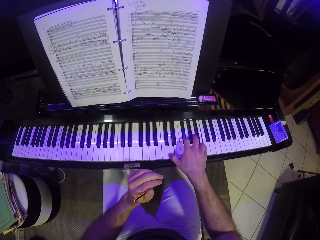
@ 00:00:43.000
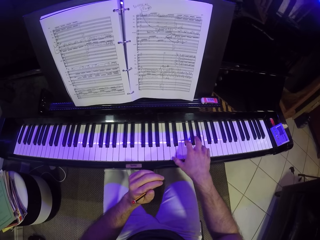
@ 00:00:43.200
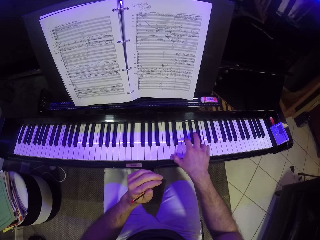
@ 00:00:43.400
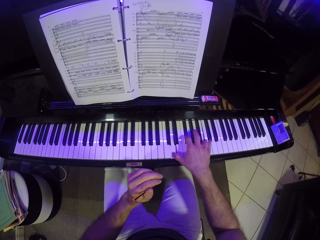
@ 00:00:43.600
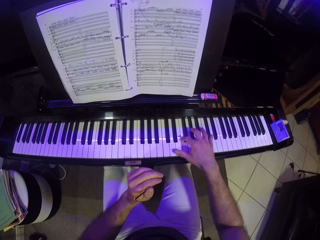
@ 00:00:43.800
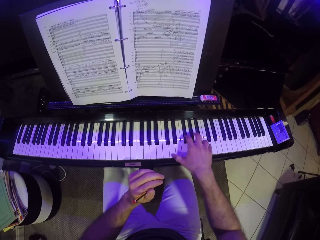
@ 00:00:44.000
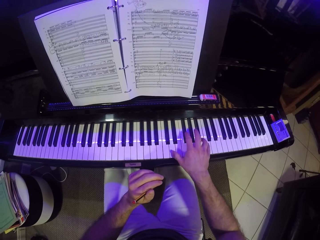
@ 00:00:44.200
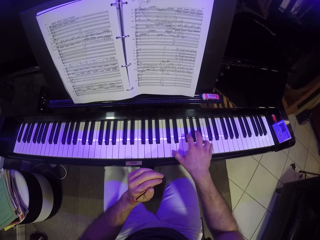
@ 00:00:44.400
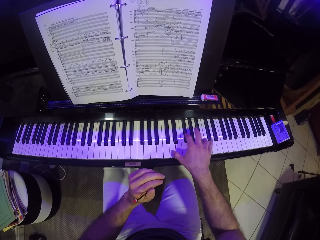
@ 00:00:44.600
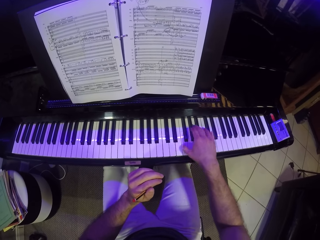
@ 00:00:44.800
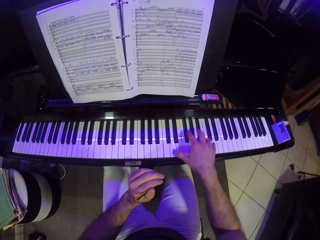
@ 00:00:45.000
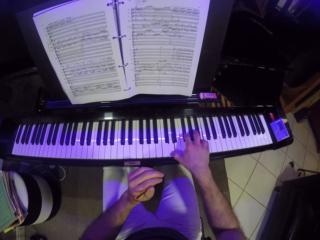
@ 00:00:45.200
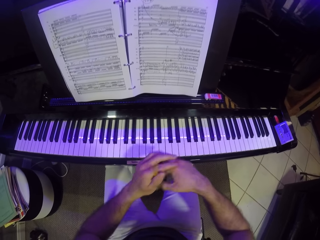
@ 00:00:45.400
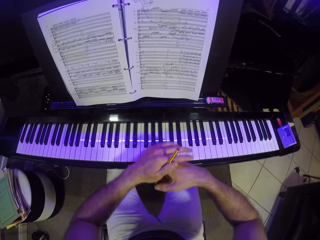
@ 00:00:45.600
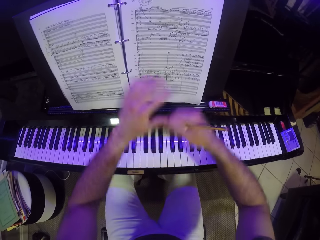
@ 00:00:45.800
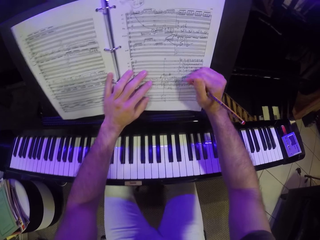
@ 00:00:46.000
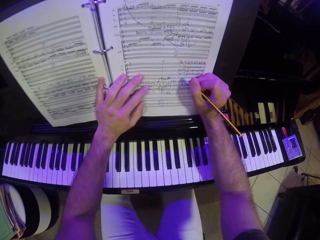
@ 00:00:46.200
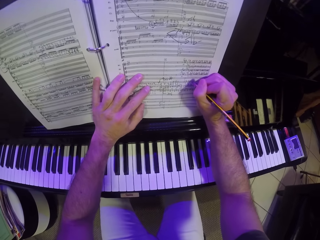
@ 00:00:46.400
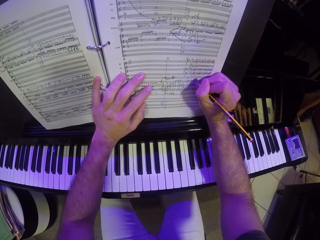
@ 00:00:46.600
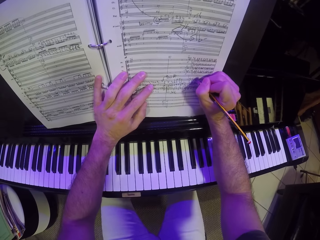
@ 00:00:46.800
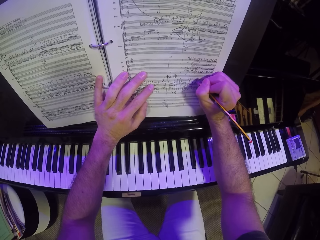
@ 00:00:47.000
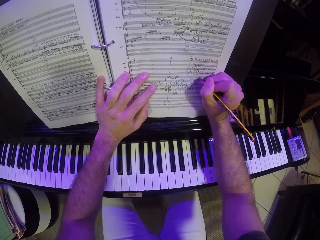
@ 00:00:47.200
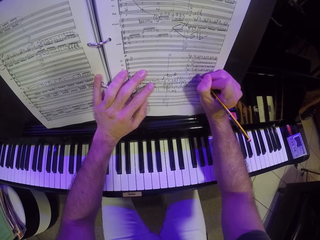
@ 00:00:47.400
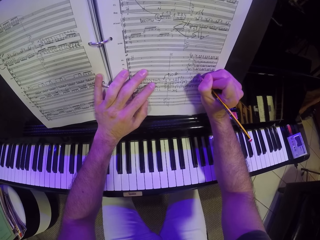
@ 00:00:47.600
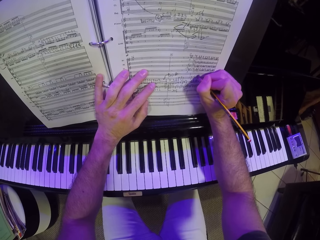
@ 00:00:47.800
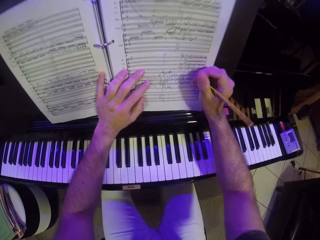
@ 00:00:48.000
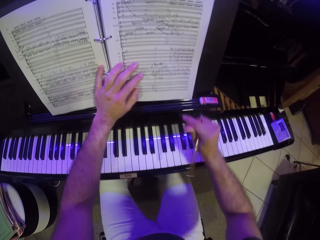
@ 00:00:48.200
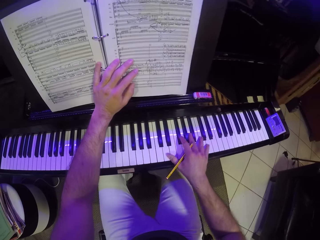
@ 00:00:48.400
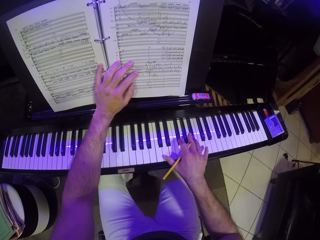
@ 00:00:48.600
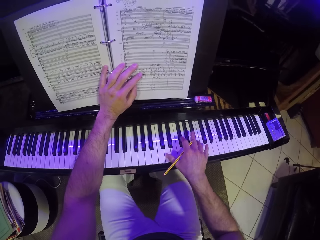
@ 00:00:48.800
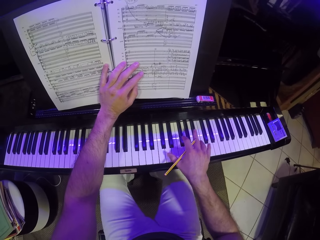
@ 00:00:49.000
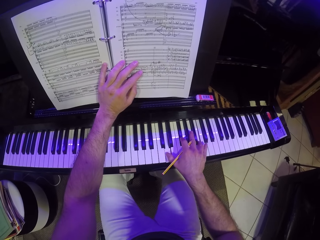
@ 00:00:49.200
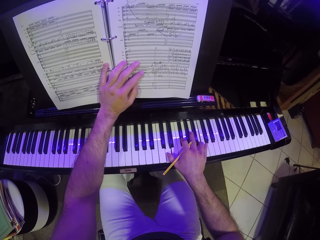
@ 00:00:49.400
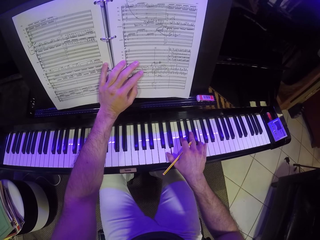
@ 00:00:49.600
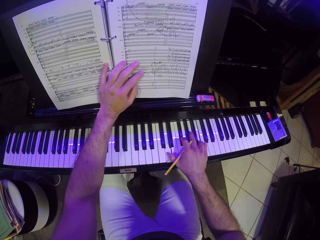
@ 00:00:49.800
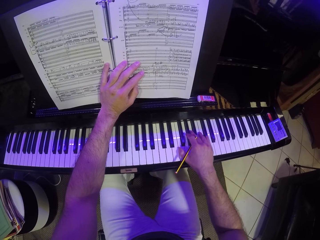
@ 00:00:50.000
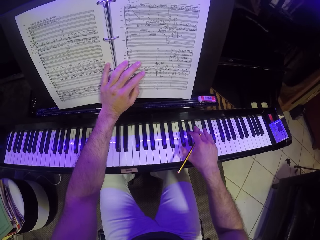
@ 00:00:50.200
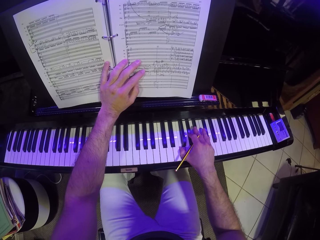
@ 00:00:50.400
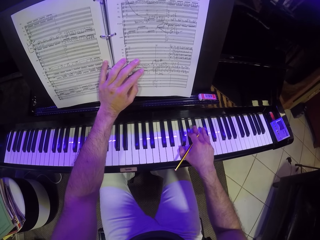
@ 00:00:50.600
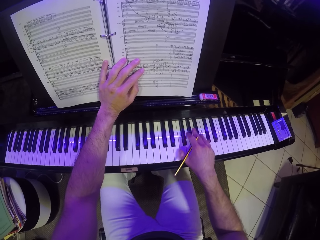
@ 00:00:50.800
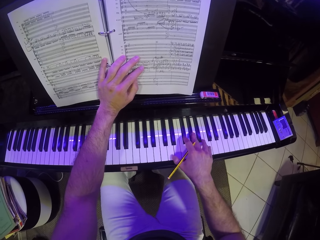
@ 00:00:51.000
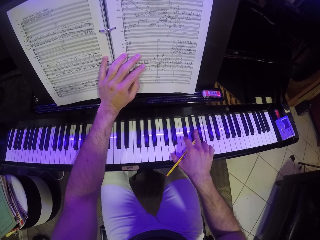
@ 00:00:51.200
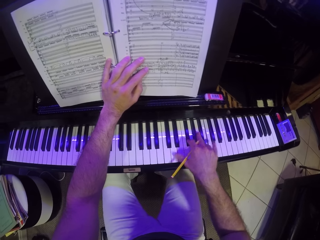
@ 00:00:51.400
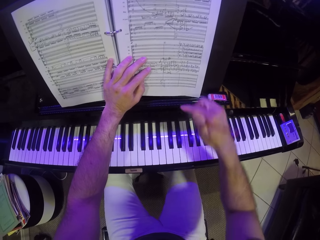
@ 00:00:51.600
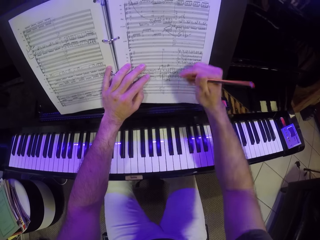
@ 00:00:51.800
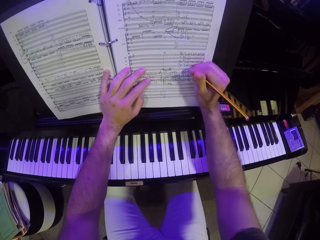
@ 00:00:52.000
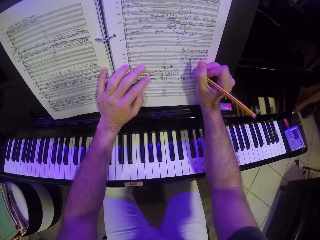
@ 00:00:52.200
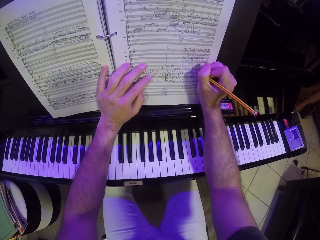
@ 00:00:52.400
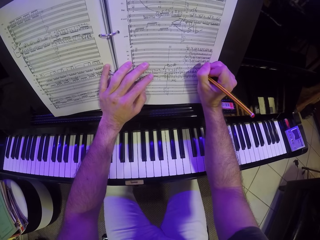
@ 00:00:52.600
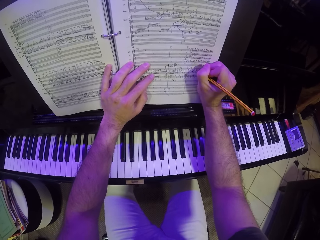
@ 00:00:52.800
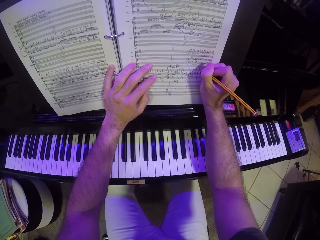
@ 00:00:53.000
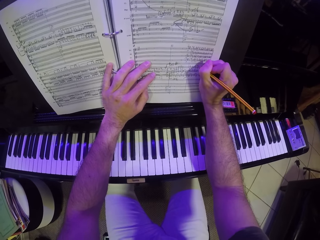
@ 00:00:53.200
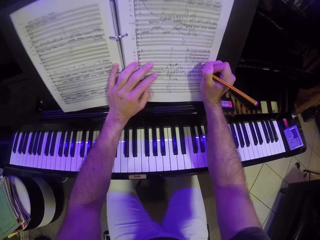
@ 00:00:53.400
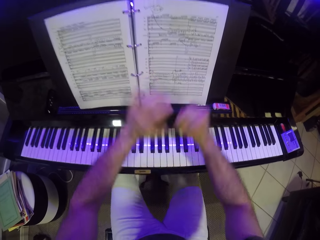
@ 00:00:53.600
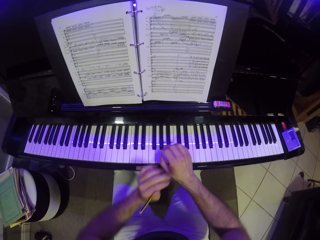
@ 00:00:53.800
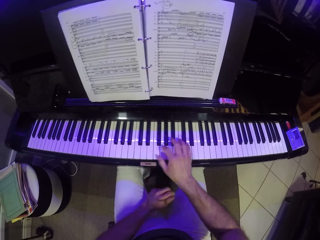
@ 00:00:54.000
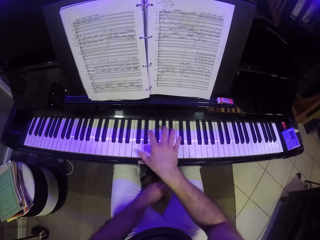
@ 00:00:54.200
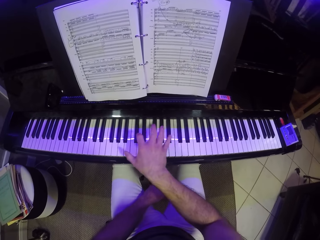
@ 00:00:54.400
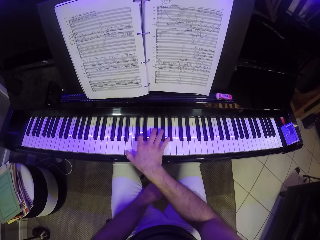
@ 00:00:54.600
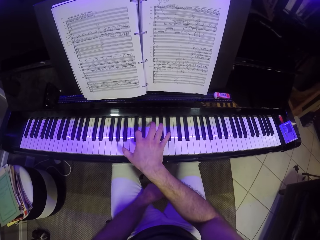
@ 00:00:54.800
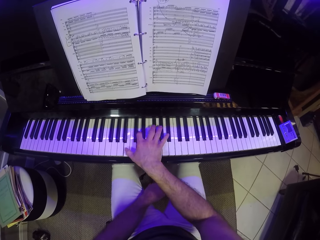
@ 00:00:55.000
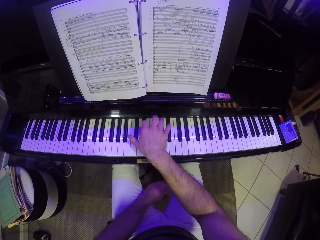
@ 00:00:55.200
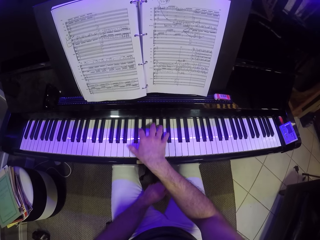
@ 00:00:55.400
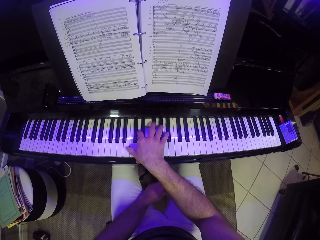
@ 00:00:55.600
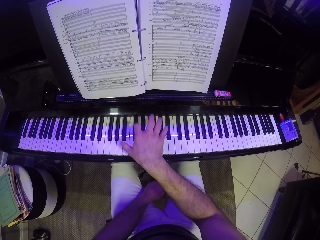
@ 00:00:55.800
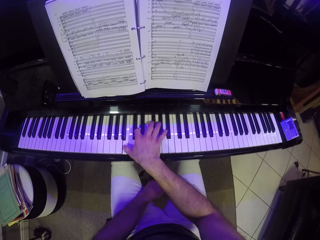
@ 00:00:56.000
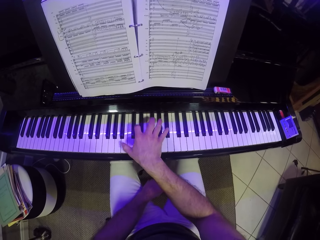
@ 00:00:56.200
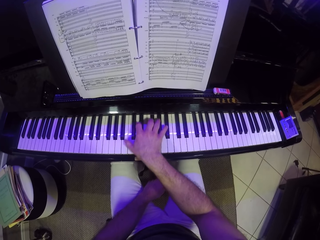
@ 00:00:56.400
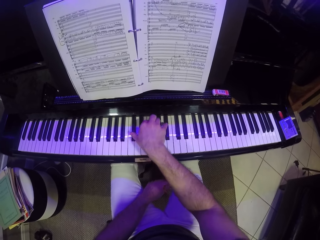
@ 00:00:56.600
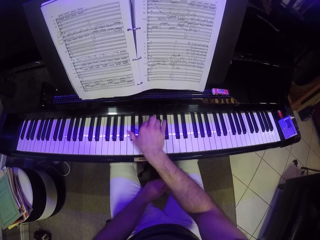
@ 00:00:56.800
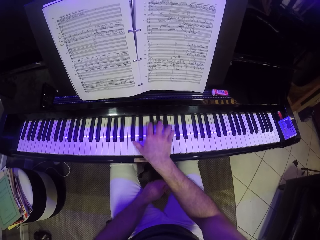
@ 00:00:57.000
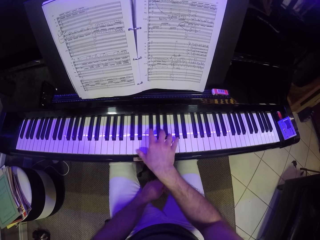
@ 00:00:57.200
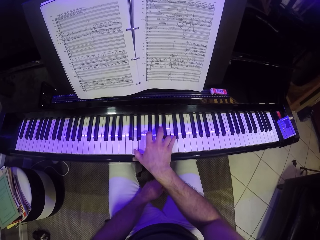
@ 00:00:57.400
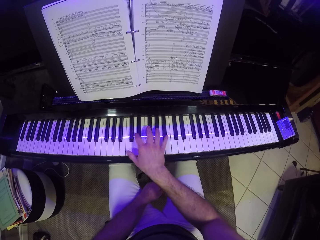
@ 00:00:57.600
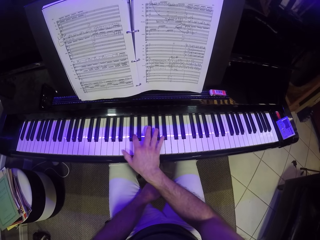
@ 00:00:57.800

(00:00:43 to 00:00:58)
The camera wearer passes the pencil from his left hand to his right hand. He writes on the music sheet on the piano with his right hand. He plays the piano with his right hand. He writes on the music sheet on the piano with his right hand. He passes the pencil from his right hand to his left hand. He plays the piano with his right hand.

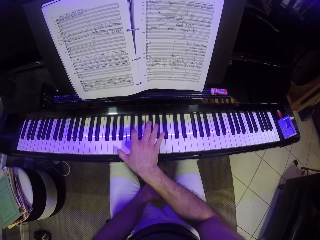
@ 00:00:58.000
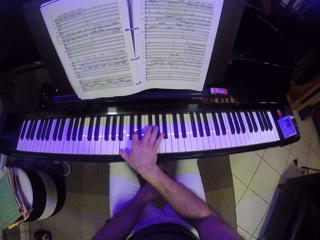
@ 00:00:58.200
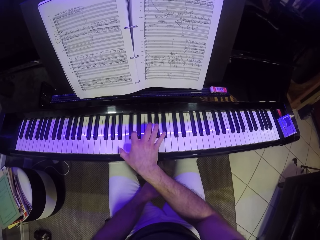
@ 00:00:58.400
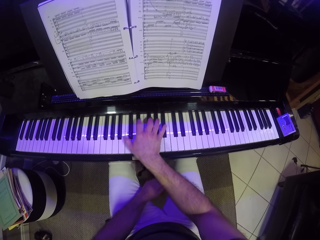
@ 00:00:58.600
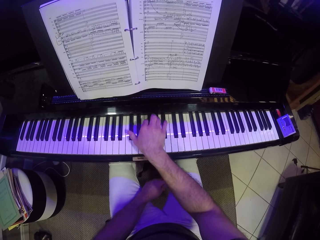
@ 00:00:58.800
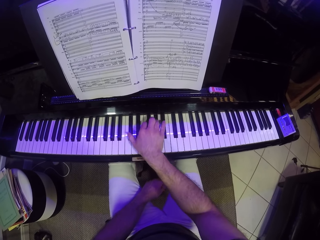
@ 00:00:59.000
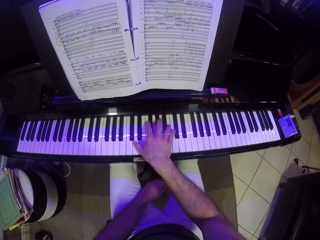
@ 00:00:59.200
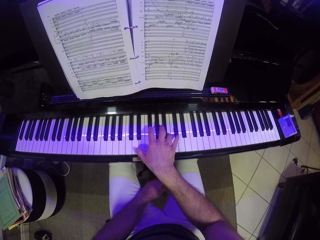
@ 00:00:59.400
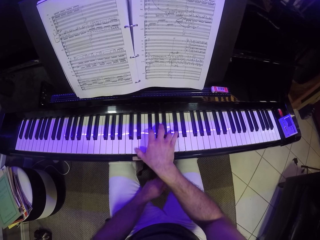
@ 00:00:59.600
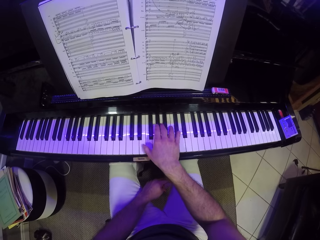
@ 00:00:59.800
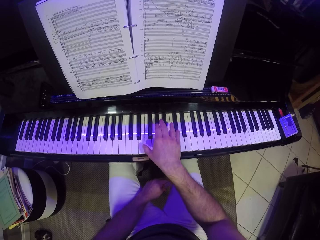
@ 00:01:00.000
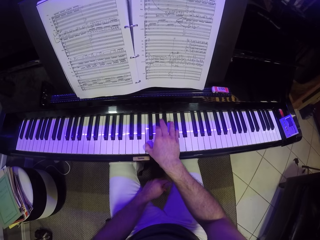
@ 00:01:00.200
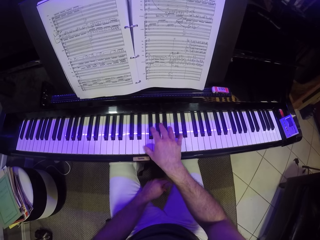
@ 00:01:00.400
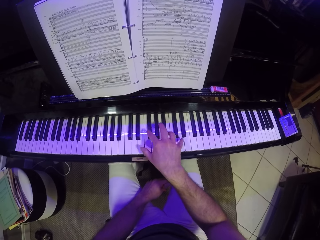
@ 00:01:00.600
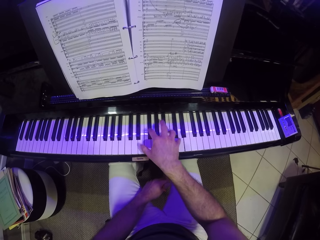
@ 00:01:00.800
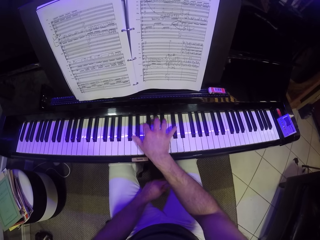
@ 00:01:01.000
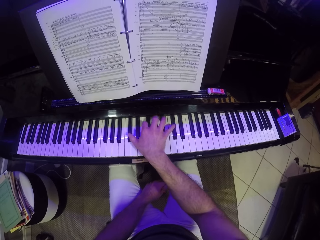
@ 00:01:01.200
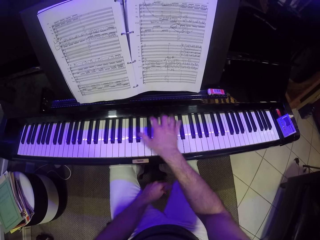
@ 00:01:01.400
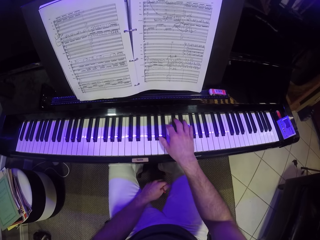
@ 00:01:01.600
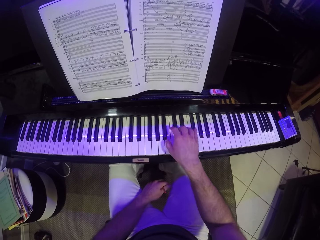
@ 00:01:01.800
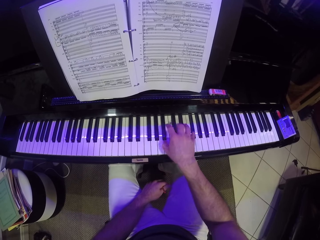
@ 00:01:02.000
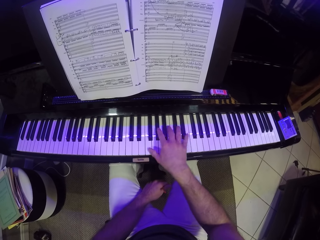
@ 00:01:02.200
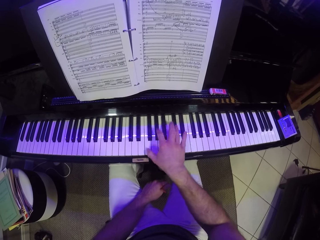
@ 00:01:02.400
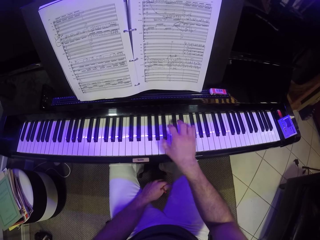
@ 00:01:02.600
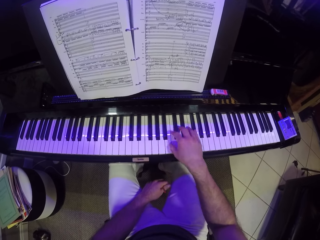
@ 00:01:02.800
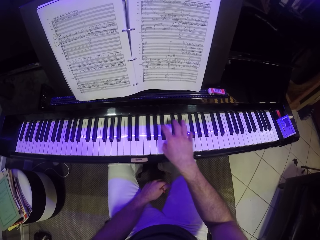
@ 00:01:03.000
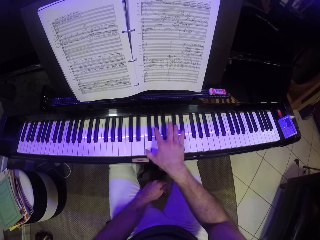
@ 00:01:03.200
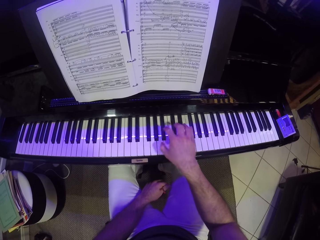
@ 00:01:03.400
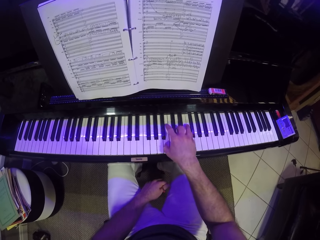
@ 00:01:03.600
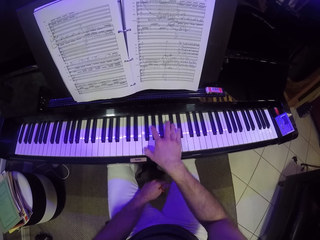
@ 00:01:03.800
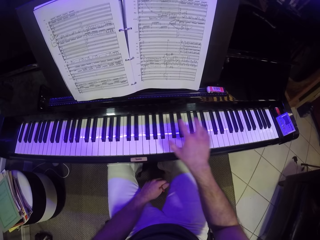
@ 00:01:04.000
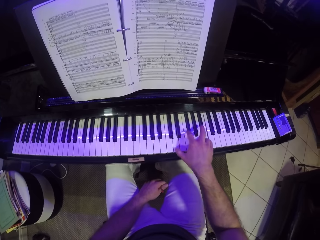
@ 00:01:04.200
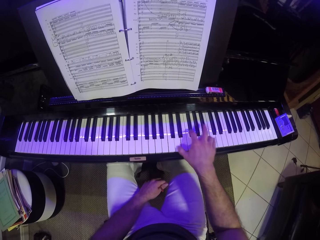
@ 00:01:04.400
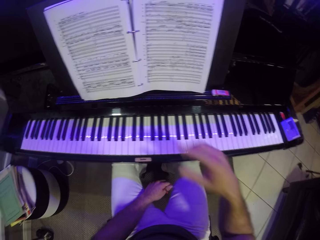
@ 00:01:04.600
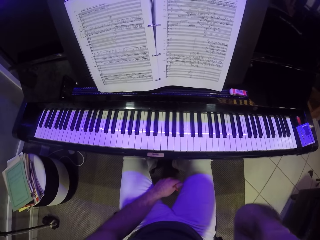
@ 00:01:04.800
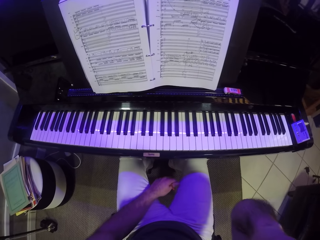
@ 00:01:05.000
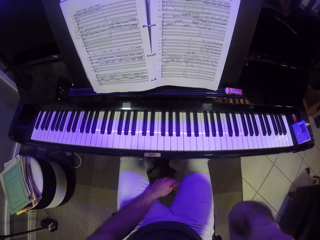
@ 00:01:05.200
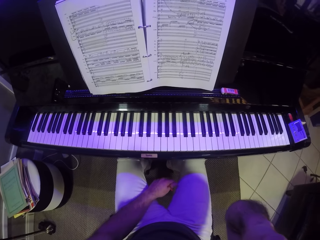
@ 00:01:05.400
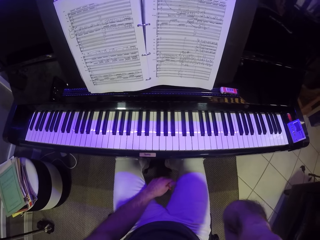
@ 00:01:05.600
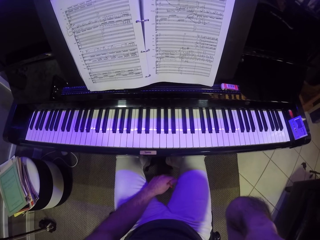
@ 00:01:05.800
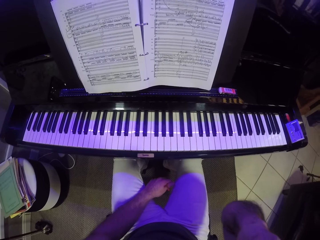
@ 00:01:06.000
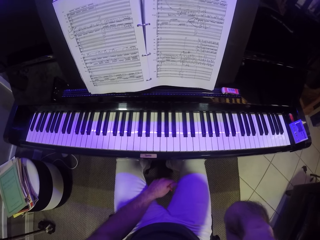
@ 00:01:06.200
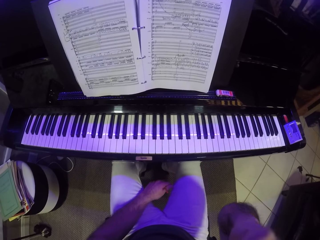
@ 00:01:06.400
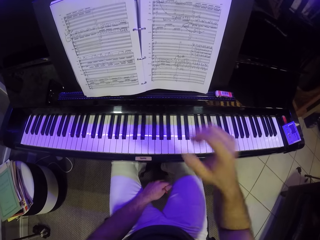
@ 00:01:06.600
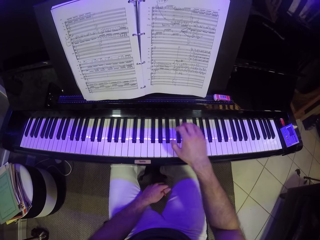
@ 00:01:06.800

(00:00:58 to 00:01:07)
The camera wearer touches his face with his right hand. He stares at the piano.
